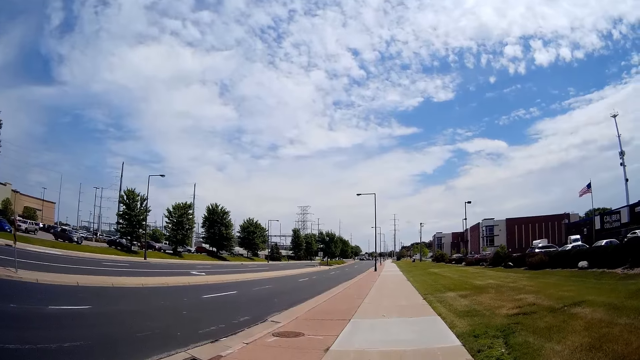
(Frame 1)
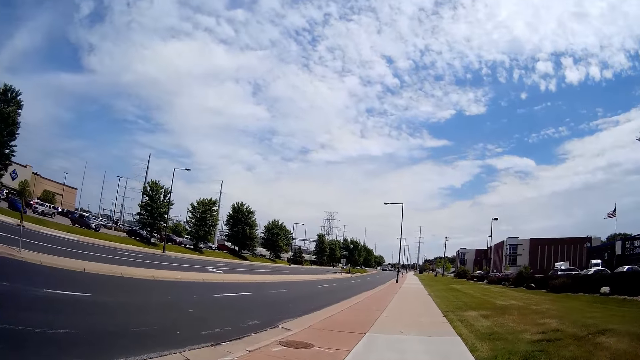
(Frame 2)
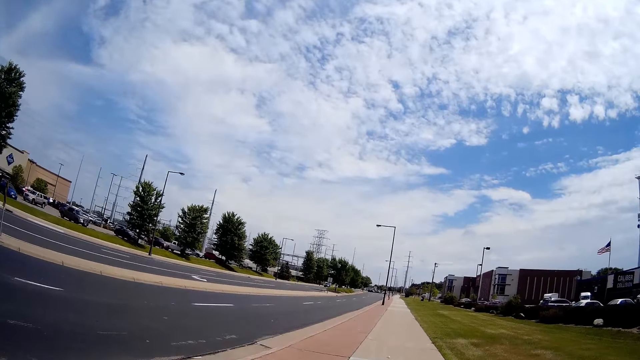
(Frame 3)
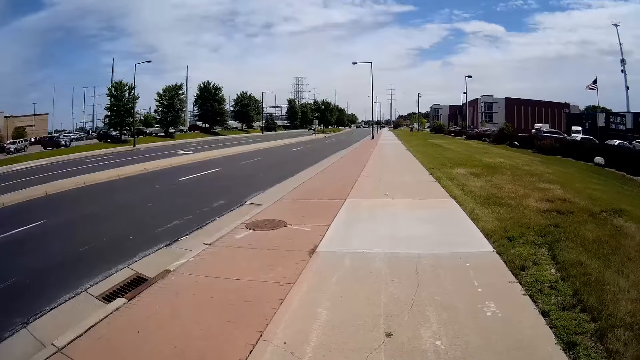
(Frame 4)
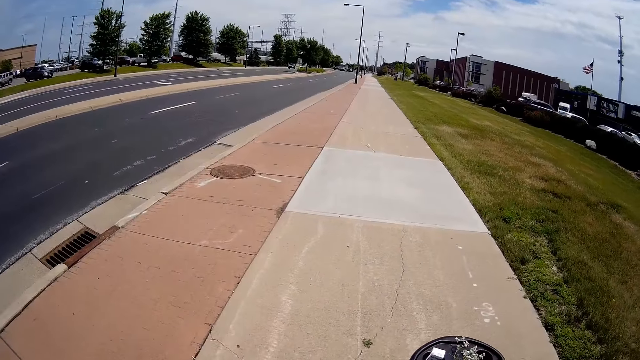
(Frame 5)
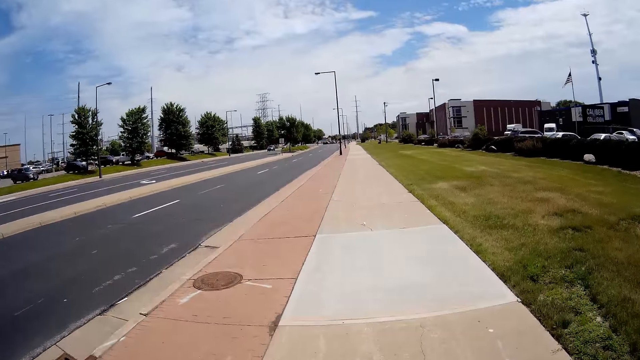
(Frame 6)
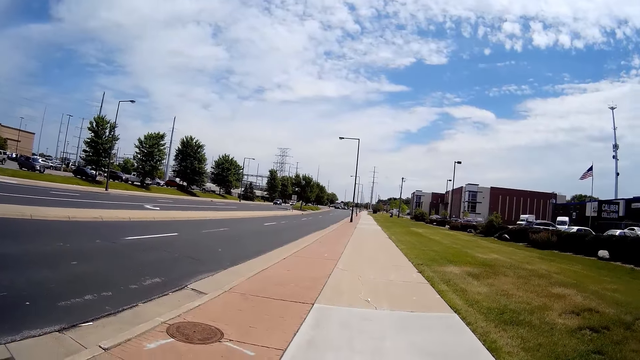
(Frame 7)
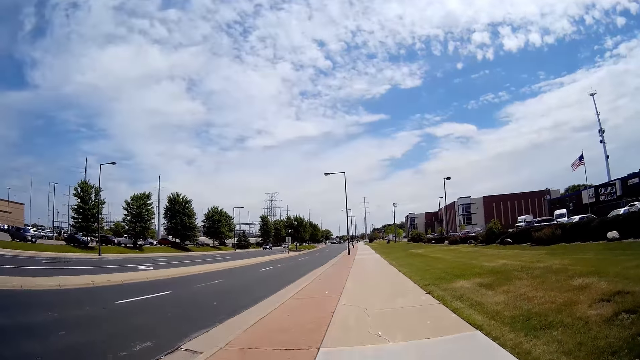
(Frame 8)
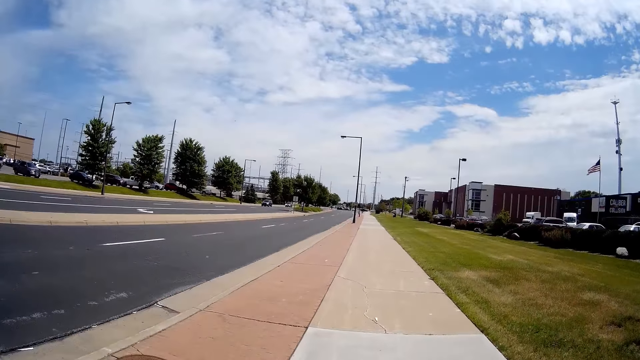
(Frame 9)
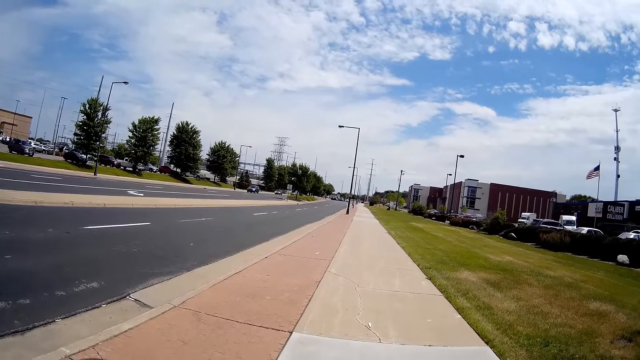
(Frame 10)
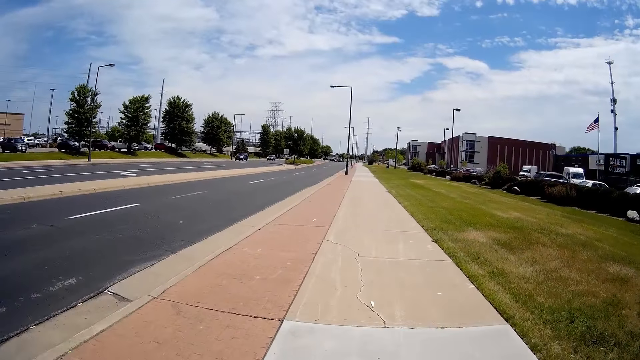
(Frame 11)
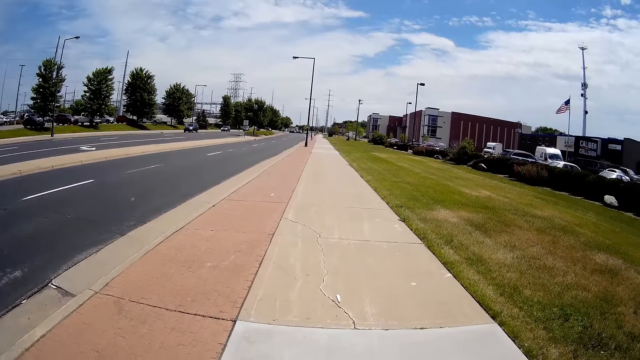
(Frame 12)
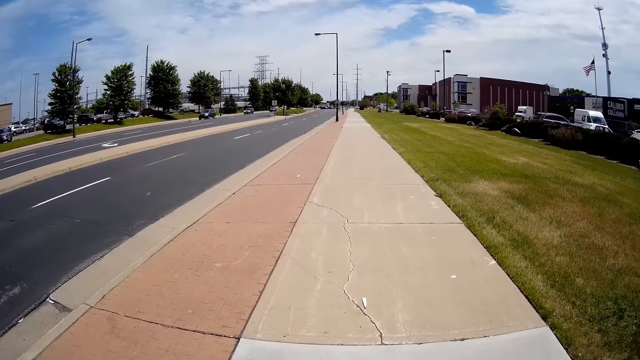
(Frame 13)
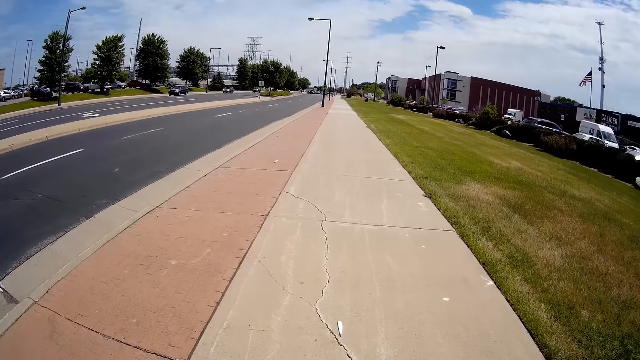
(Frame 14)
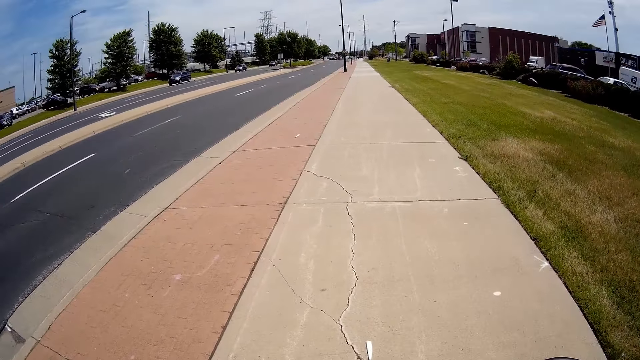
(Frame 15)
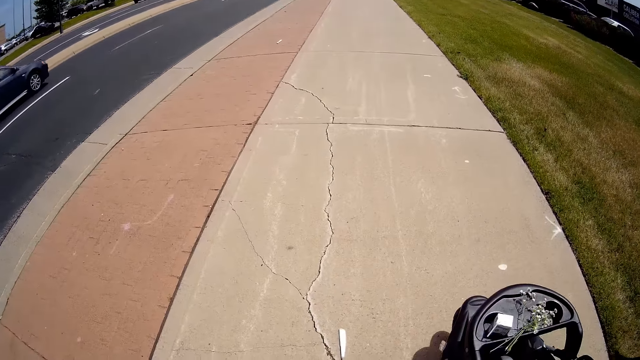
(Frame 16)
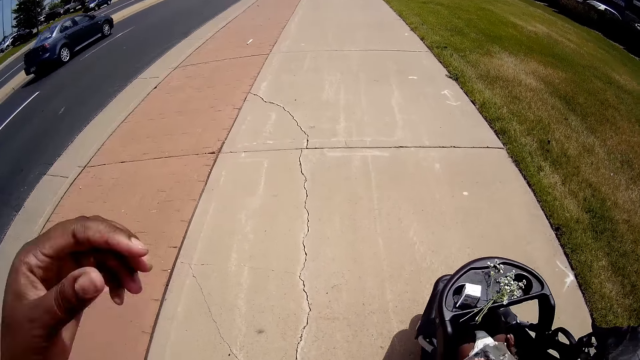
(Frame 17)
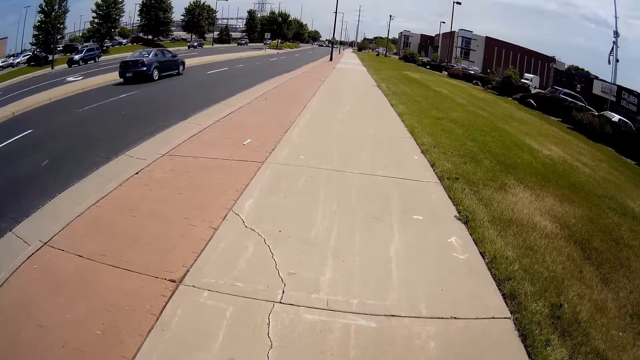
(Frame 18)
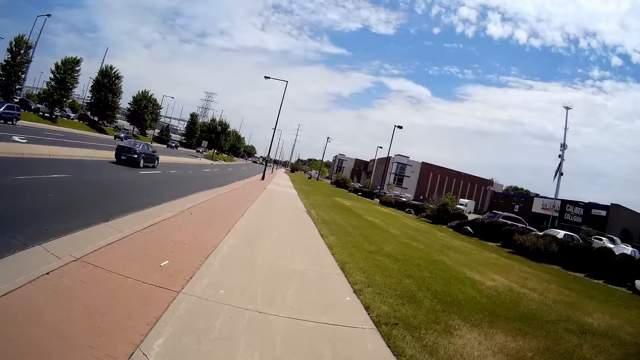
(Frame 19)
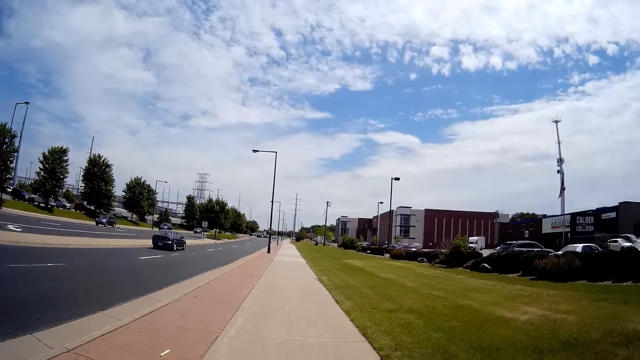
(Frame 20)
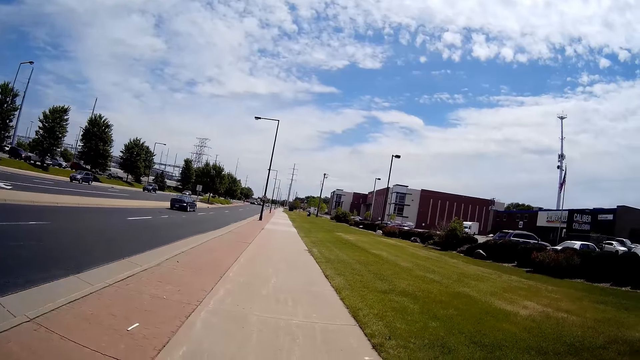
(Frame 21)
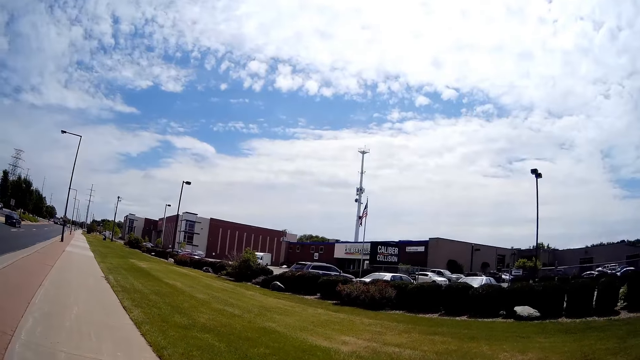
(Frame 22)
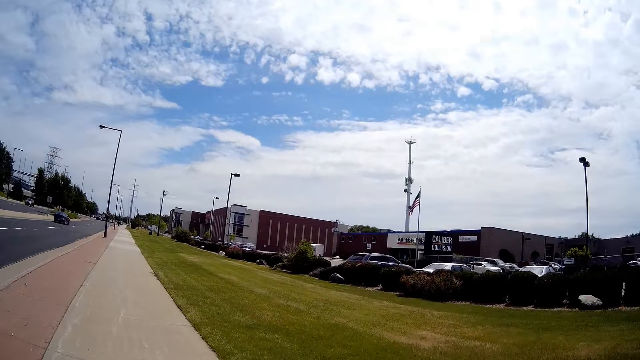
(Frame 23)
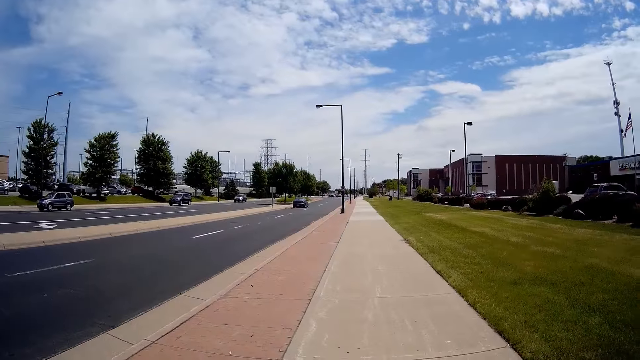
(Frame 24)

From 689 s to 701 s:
The camera wearer pushes a stroller. A kid converses with the camera wearer. The camera wearer does a hand movement and pushes the stroller.

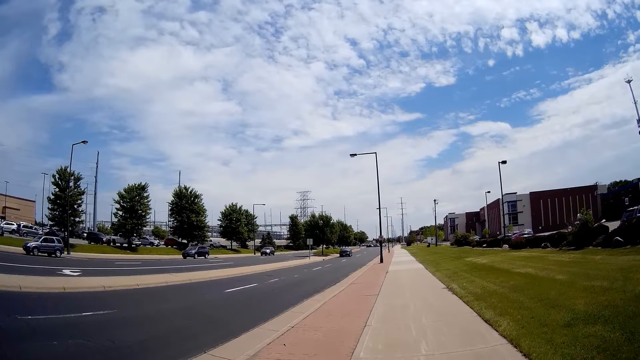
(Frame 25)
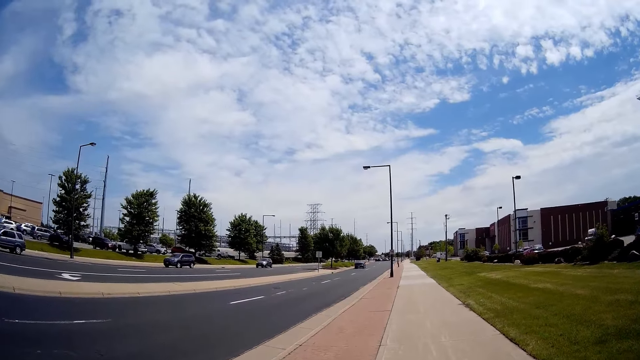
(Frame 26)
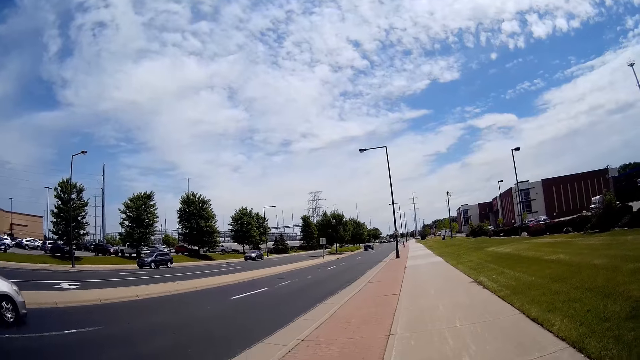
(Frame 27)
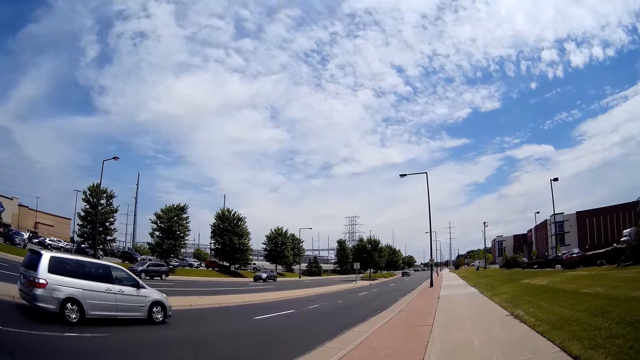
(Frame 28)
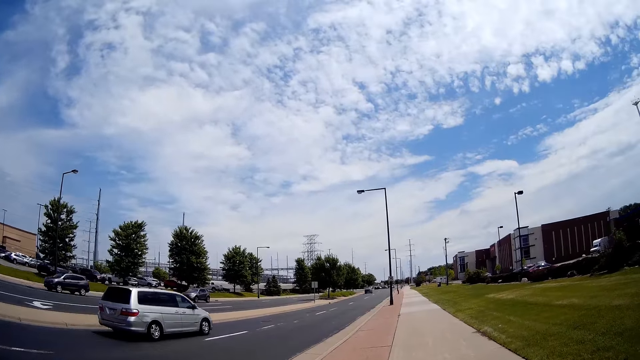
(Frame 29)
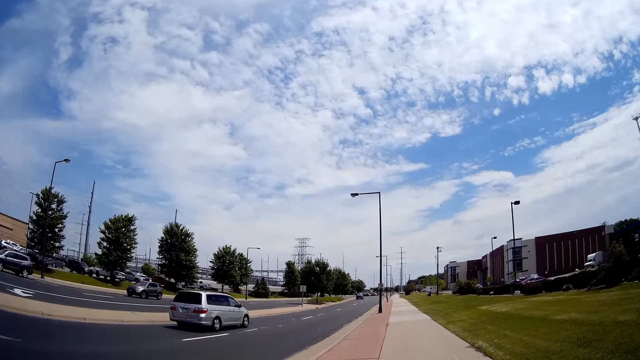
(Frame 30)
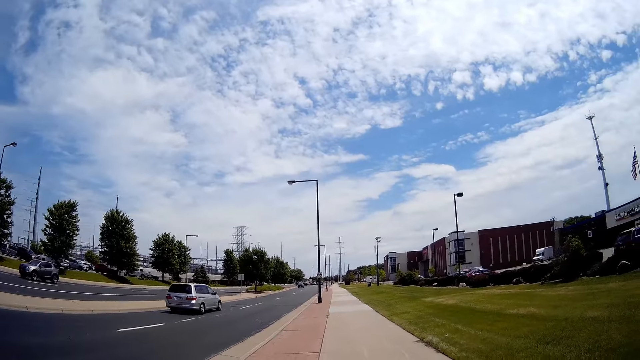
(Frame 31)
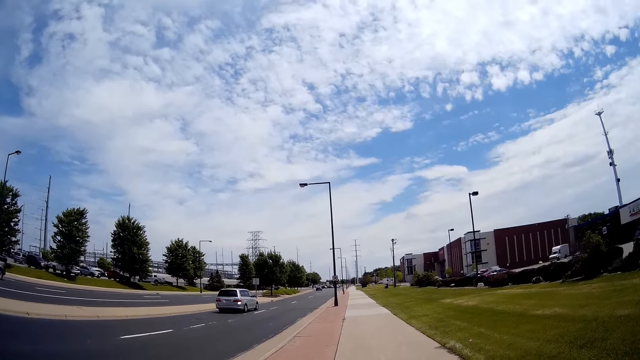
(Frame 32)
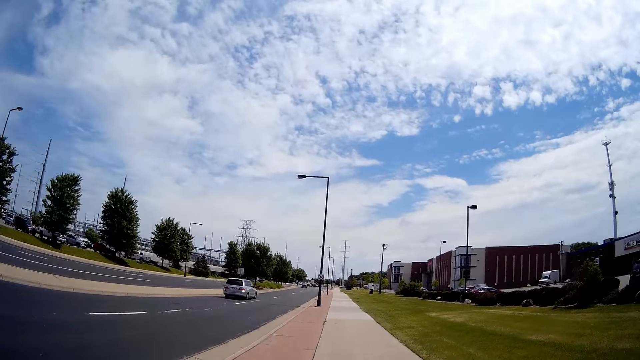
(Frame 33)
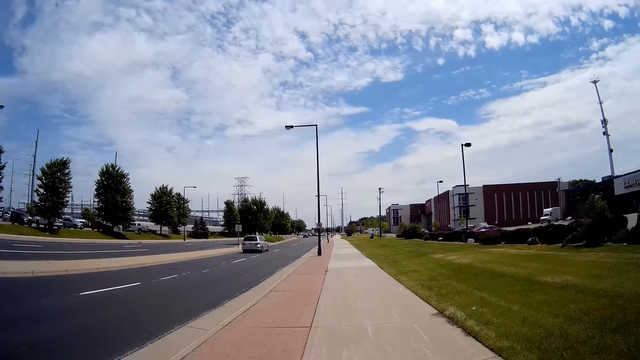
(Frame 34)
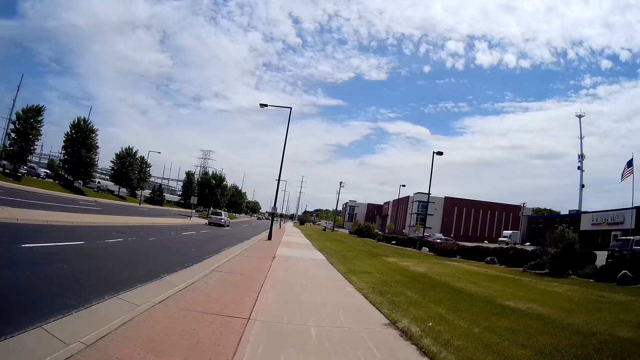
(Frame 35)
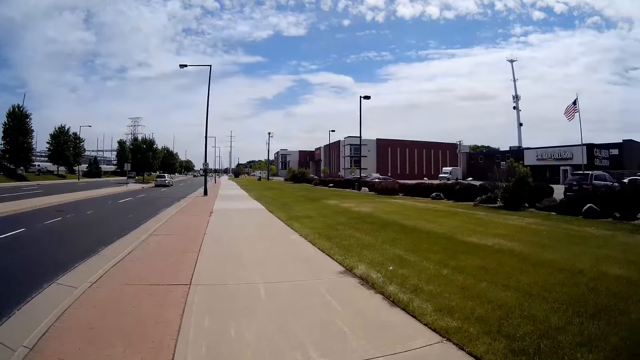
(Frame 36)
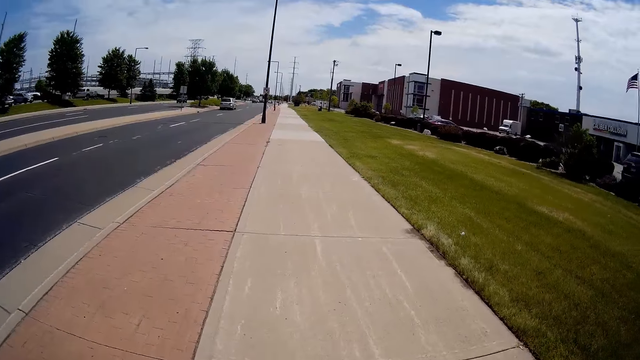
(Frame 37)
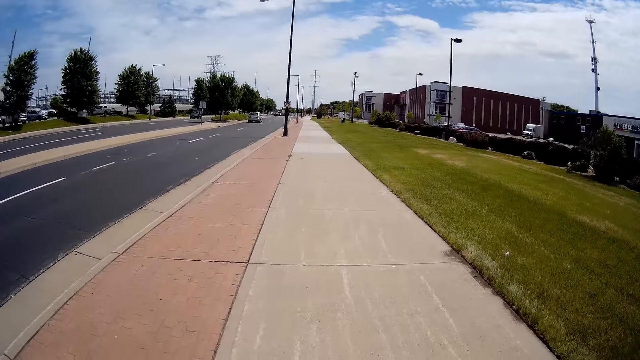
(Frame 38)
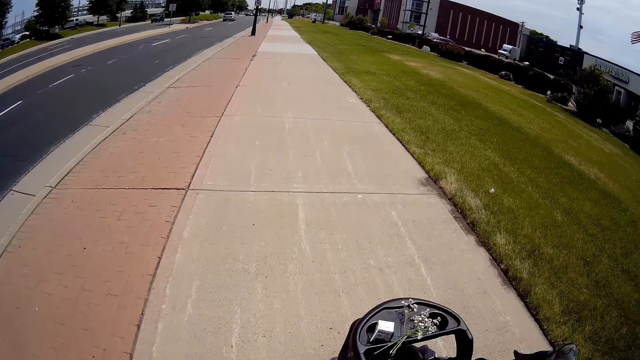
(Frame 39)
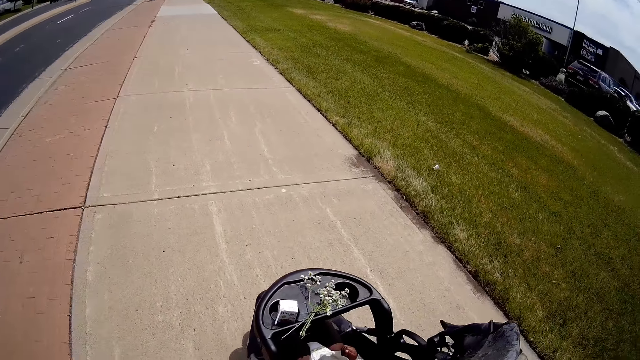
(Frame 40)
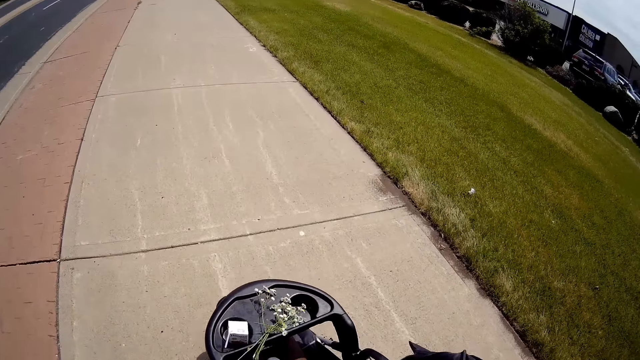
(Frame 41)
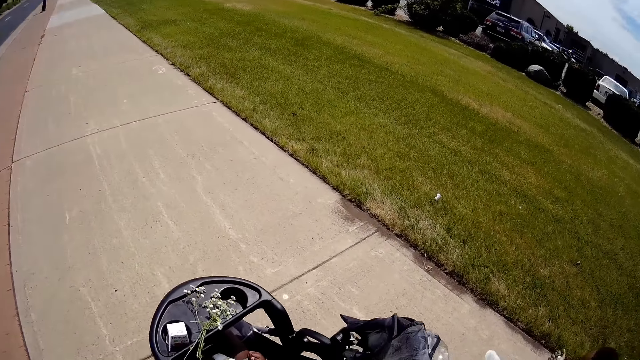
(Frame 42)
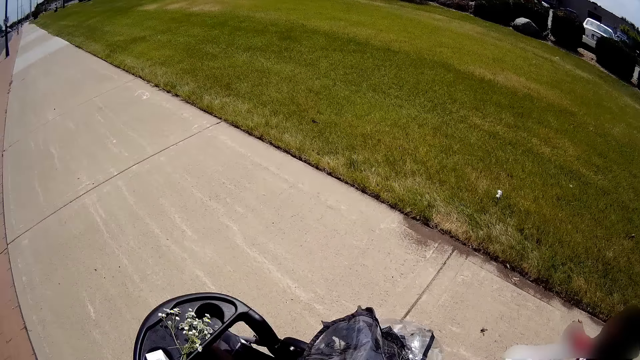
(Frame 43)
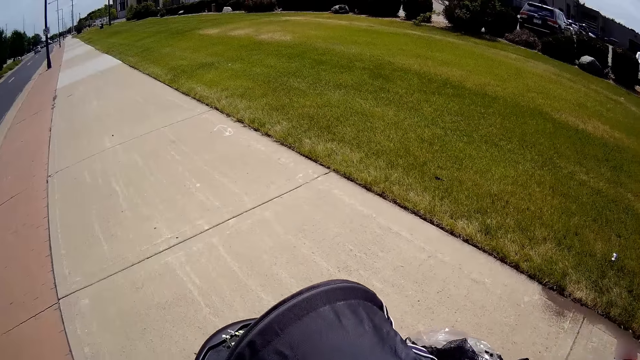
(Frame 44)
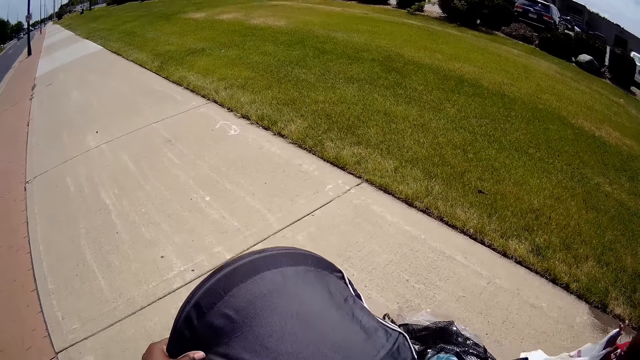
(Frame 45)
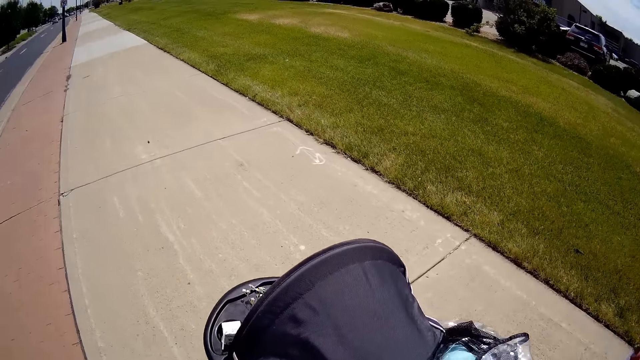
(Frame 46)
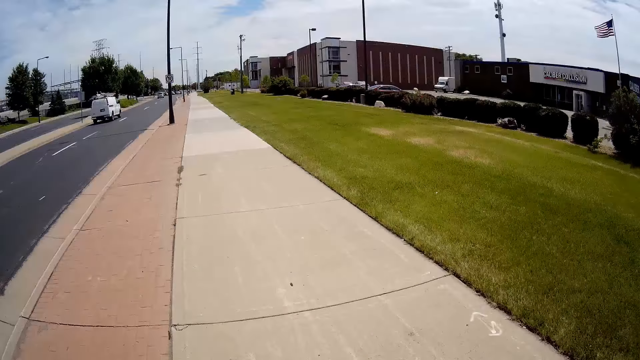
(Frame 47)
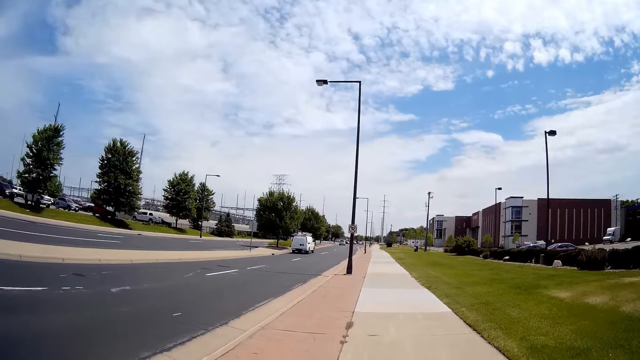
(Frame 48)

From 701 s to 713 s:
The camera wearer walks around the pavement. A kid converses with the camera wearer. The camera wearer pushes a stroller. She opens the canopy of the trolley with her right hand. She adjusts the stroller and pushes the stroller.
